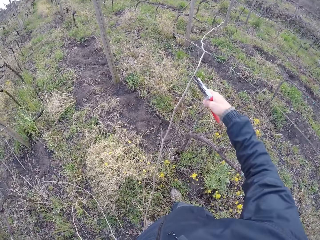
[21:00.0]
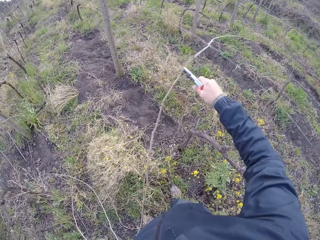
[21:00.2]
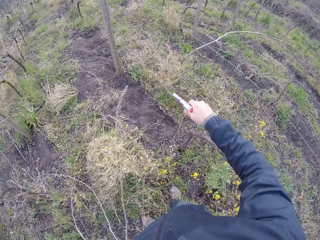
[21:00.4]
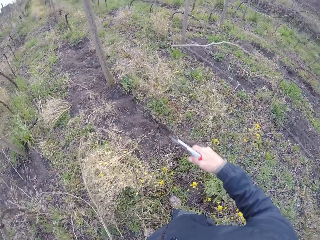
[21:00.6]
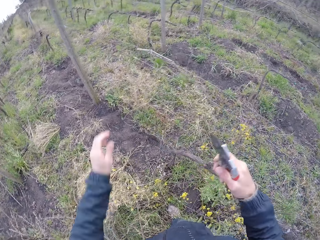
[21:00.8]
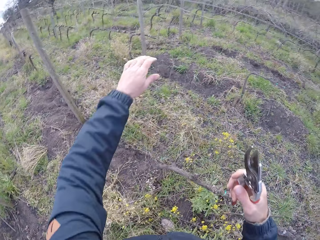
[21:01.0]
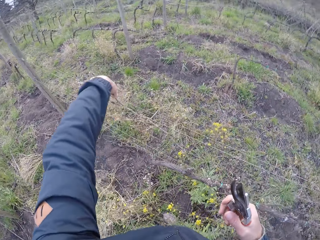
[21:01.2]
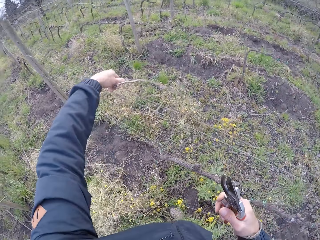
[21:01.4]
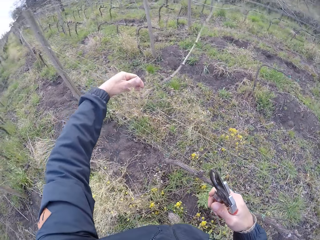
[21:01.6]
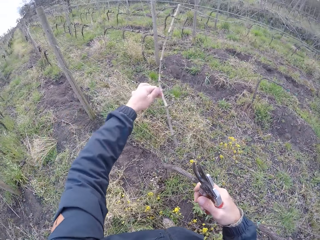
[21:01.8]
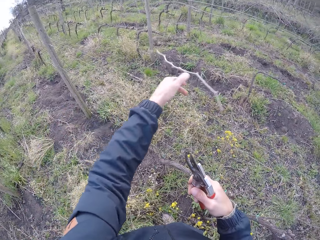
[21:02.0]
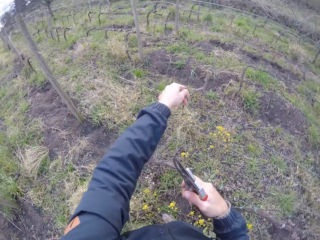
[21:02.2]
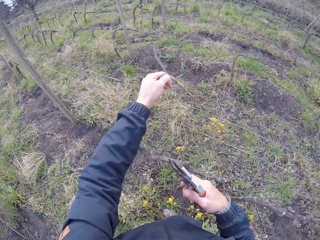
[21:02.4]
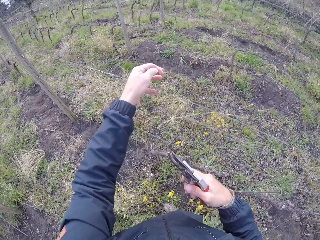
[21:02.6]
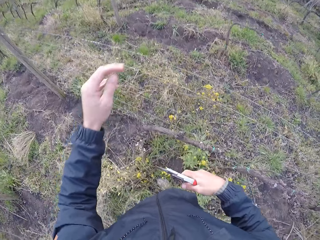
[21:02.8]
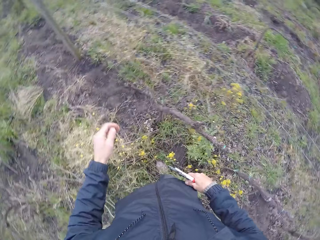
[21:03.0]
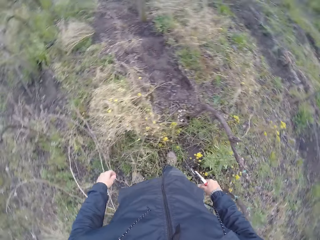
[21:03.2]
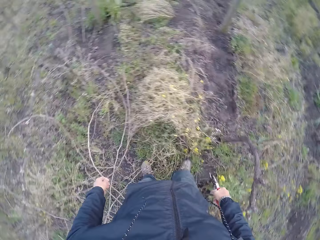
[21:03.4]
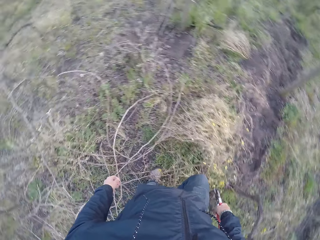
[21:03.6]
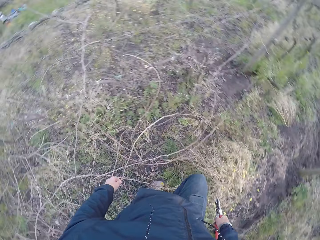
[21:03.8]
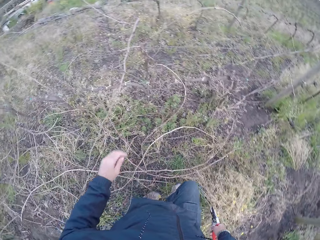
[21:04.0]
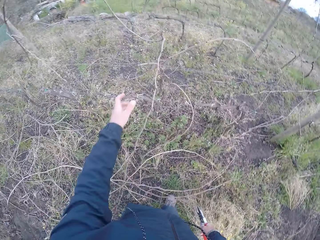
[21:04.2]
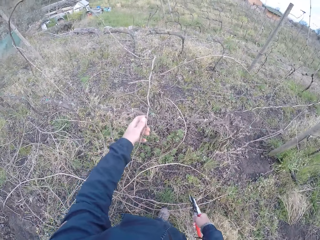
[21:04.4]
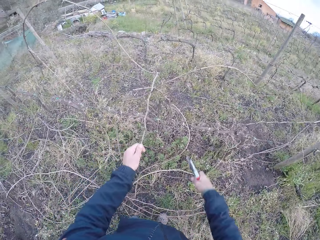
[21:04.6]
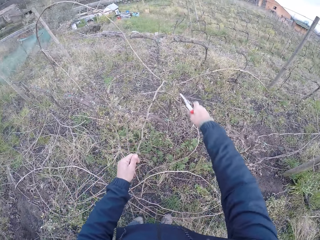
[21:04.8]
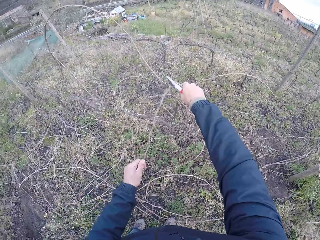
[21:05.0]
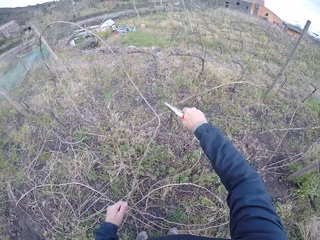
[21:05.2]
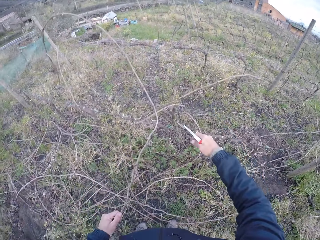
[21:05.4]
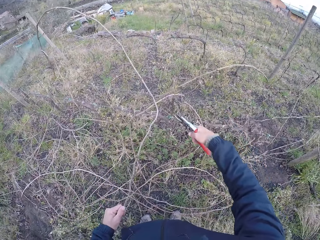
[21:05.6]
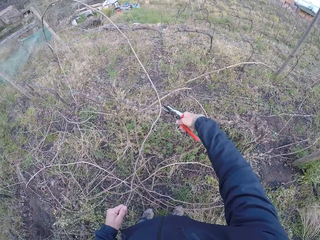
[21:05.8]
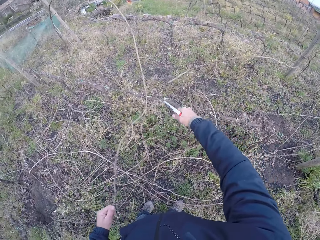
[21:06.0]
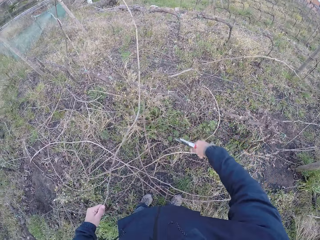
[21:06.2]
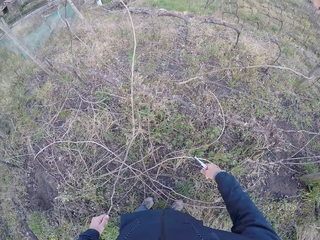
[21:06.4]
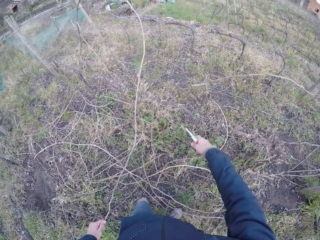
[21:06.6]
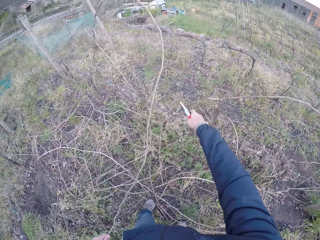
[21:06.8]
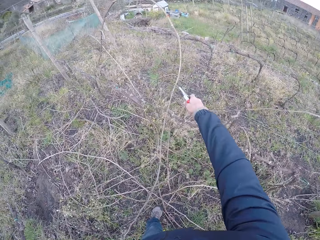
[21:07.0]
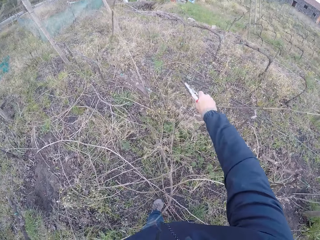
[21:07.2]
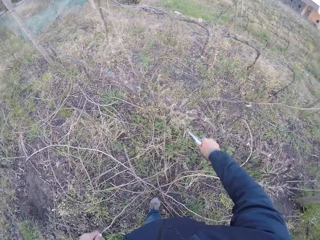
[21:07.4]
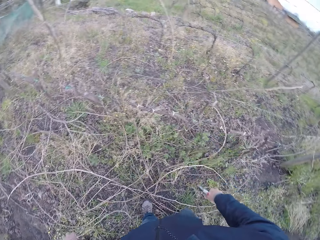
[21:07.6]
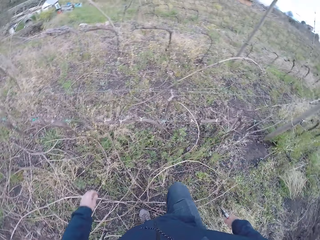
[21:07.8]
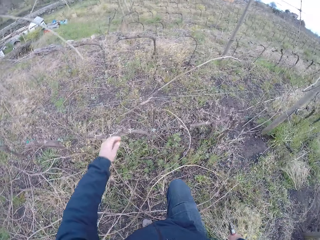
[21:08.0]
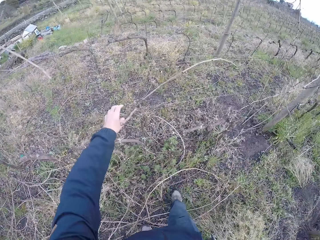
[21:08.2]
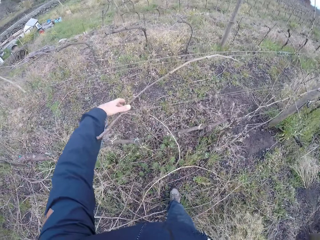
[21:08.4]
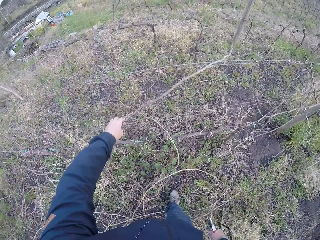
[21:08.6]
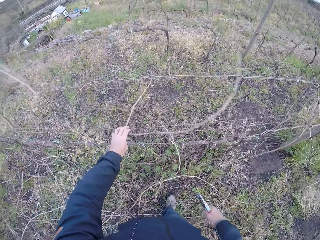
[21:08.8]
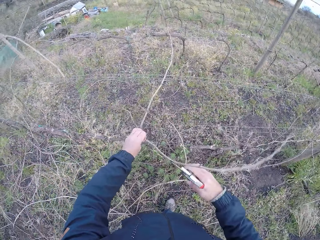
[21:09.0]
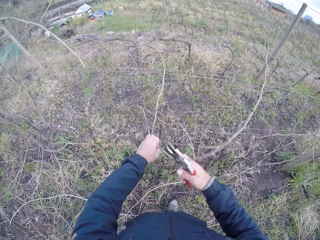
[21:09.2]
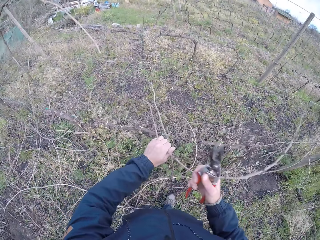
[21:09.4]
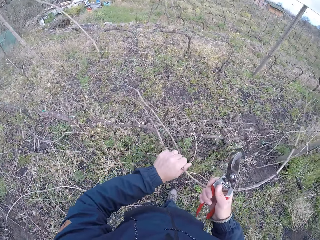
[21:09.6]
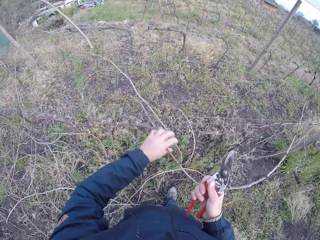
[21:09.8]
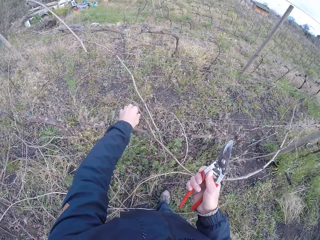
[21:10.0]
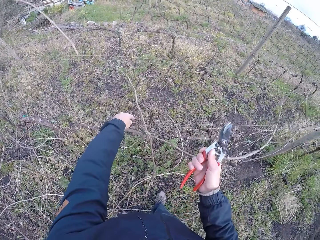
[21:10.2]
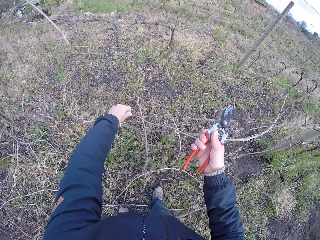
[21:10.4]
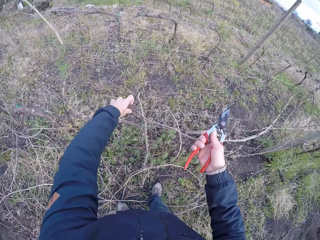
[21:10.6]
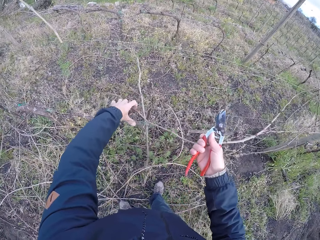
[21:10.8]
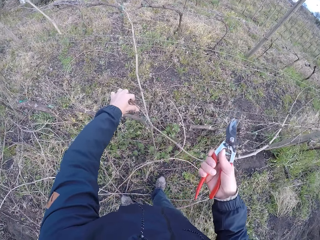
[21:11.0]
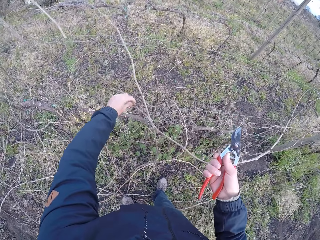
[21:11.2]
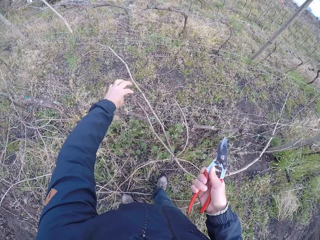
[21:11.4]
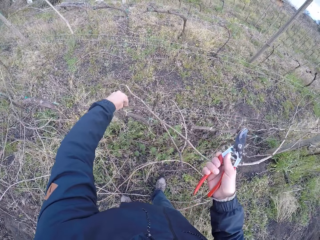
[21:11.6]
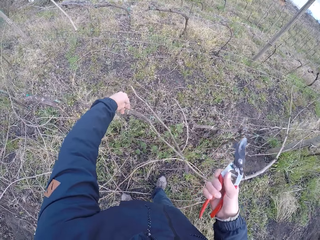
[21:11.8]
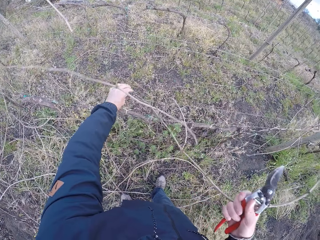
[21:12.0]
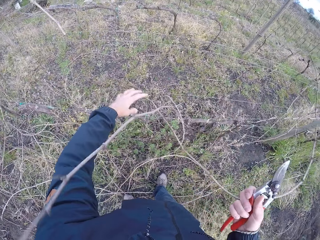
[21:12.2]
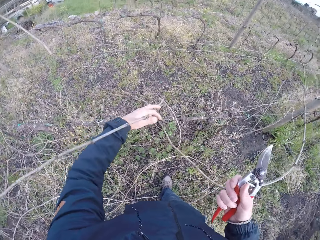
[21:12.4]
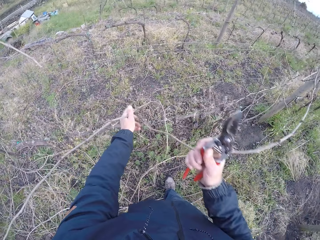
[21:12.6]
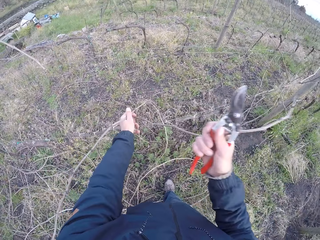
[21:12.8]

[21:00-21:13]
The camera wearer cuts the wood or branch with the secateurs in his right hand. He throws the piece of wood on the floor or ground with his left hand. He touches the piece of wood on the fence with his left hand. He picks the branch. He throws the branch on the ground. He looks around the farm. He pulls the piece of wood on the fence with his left hand. He picks the branch. He cuts the wood with the secateurs in his right hand. He throws the piece of wood on the floor with his left hand. He pulls pieces of wood on the fence with his left hand. He picks the branch. He pulls the pieces of wood on the fence with both hands.

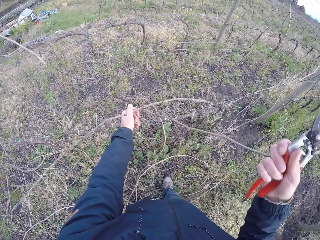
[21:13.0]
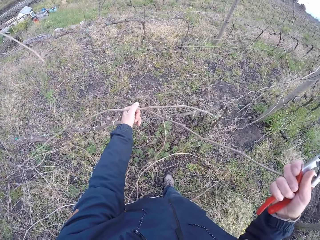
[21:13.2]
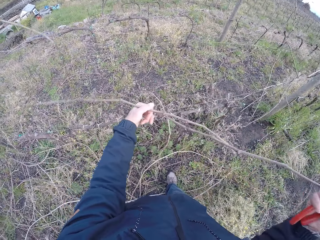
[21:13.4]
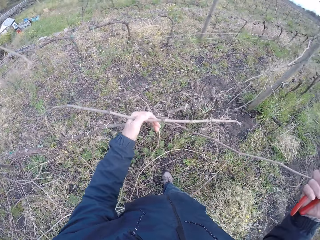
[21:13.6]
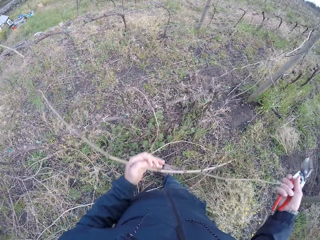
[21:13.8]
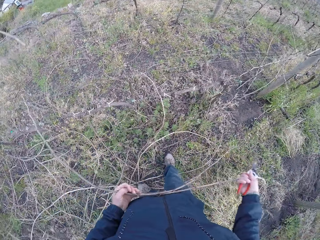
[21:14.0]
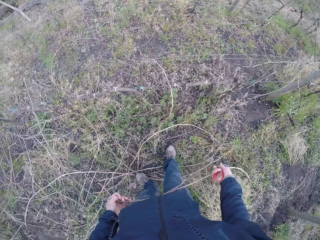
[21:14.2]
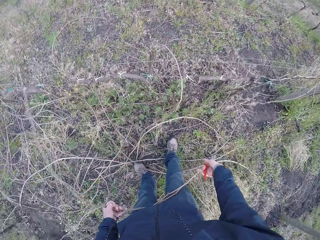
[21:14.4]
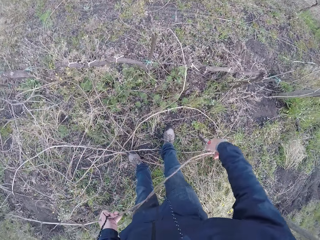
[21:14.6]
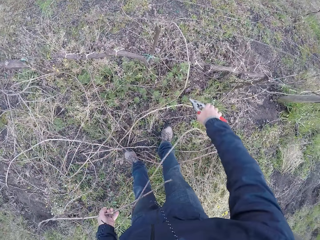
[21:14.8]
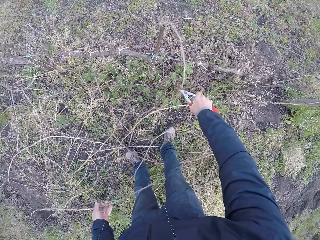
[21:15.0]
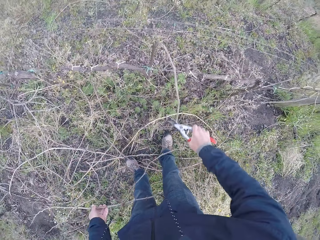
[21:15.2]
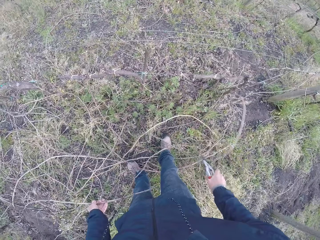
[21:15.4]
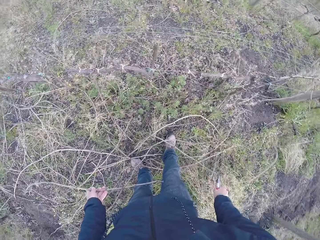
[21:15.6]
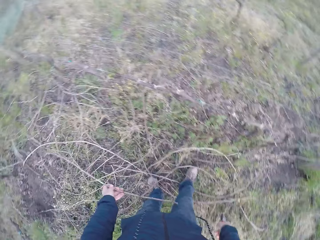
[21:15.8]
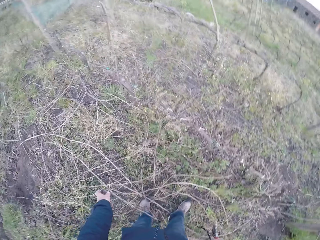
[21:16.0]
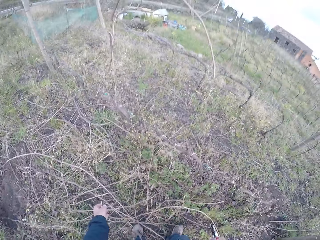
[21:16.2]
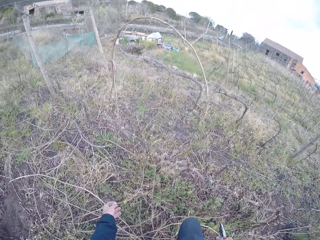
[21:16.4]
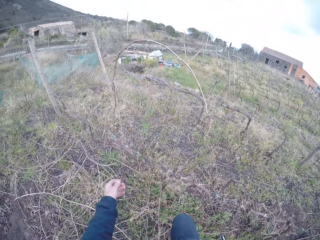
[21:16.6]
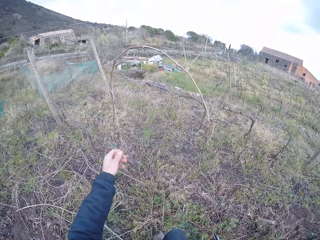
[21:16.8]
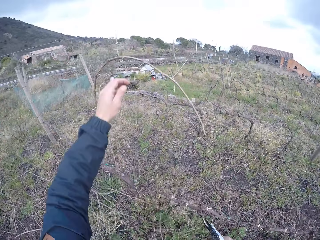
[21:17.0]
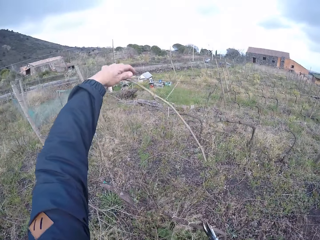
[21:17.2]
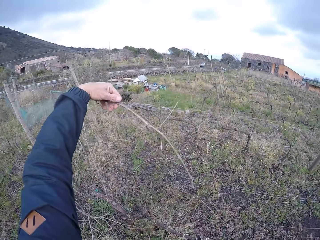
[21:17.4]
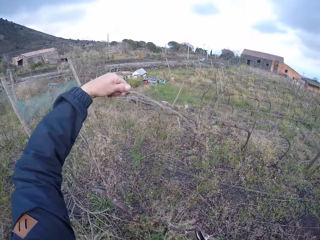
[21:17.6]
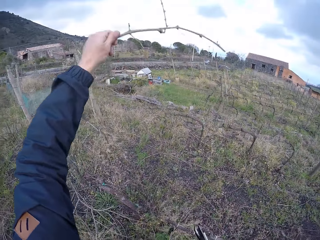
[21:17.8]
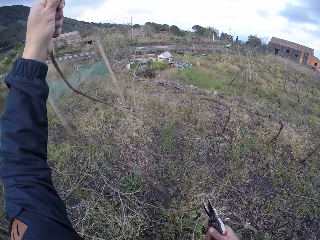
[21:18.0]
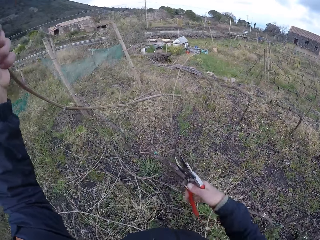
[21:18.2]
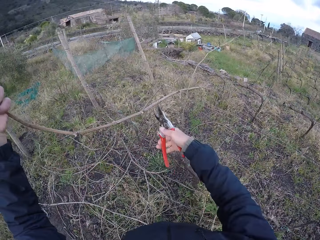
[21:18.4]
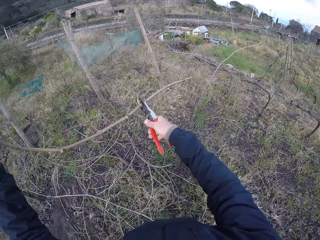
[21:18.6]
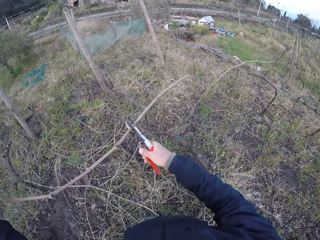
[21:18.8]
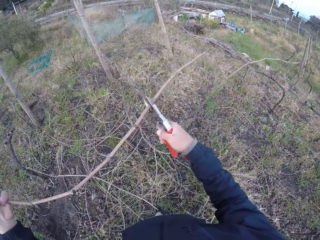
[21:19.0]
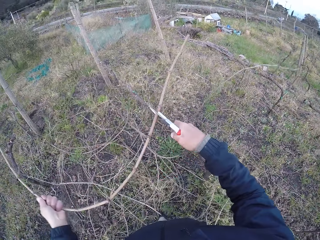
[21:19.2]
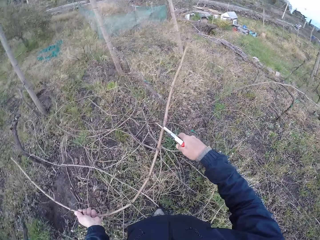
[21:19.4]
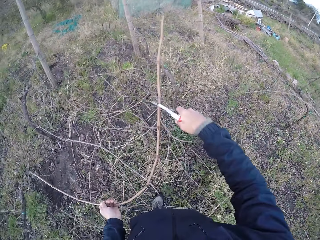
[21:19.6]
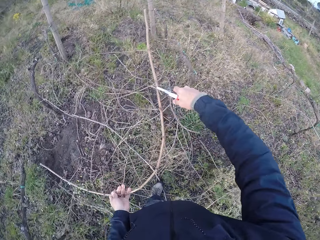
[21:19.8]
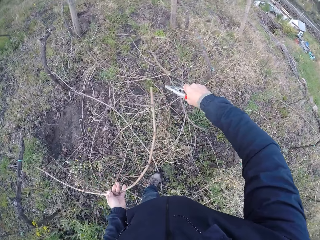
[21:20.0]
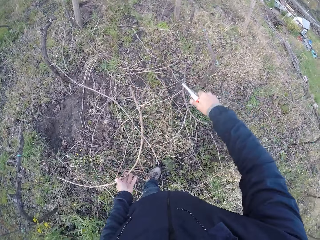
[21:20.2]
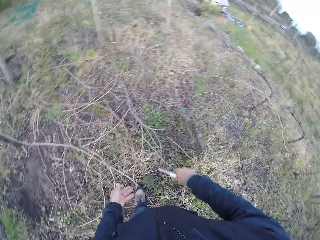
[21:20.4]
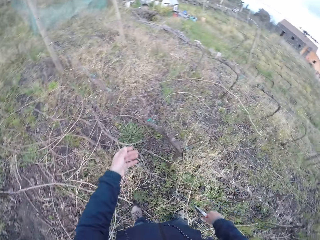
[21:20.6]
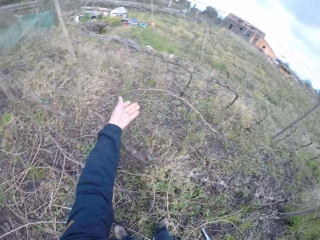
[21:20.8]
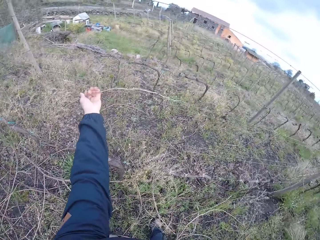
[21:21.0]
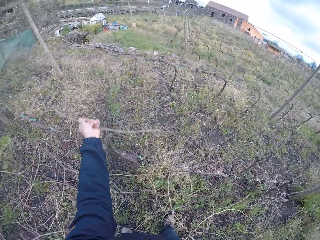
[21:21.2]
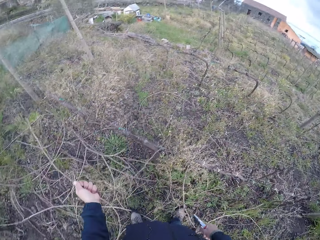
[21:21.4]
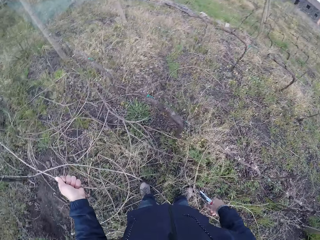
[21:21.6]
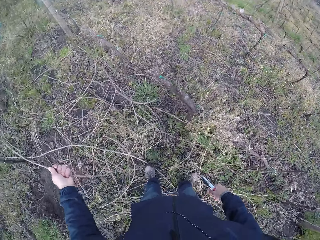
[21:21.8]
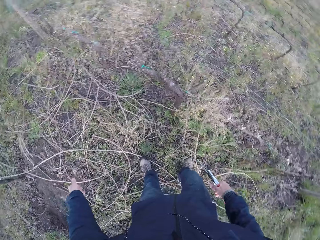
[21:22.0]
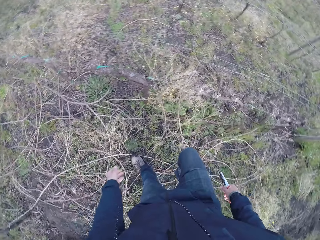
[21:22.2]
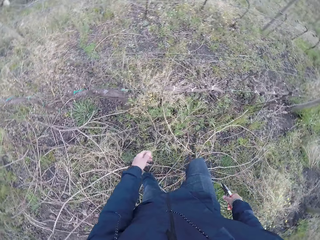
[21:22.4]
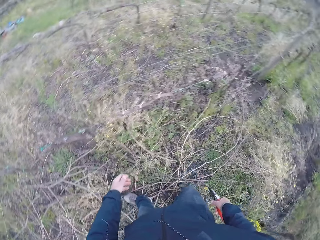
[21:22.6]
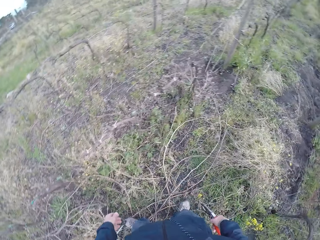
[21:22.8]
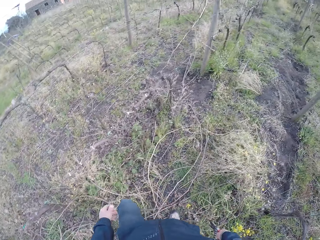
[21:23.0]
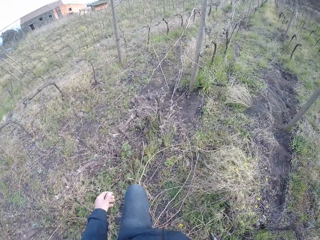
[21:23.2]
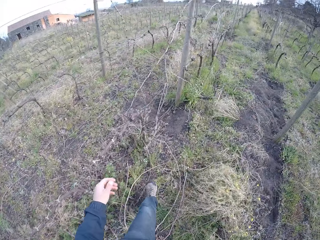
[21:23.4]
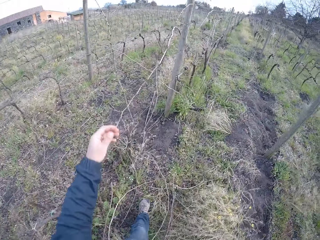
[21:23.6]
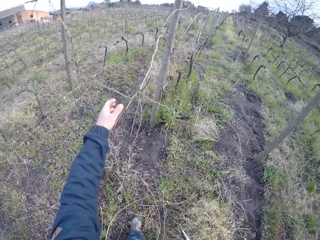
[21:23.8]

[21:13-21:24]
The camera wearer throws the branch on the ground. He pulls the piece of wood with the secateurs in his right hand. He picks the branch. He throws the pieces of wood on the floor with his left hand. He picks the branch. He pulls the piece of wood on the fence with his left hand. He cuts the wood with the secateurs in his right hand. He throws the piece of wood on the floor with his left hand. He pulls the piece of wood on the fence with his left hand. He picks the branch. He throws the piece of wood on the floor with his left hand. He walks in the farm.
